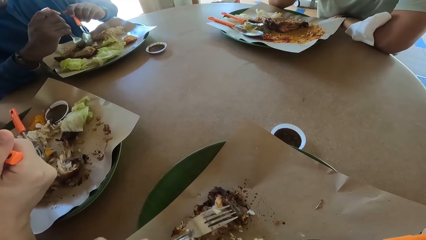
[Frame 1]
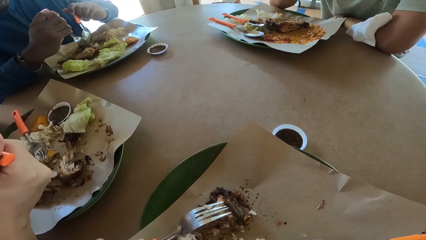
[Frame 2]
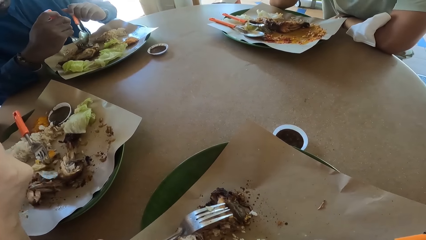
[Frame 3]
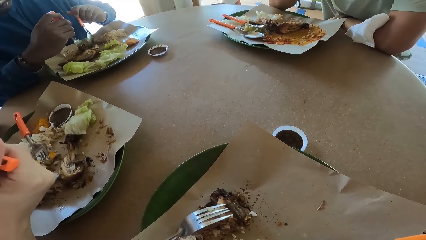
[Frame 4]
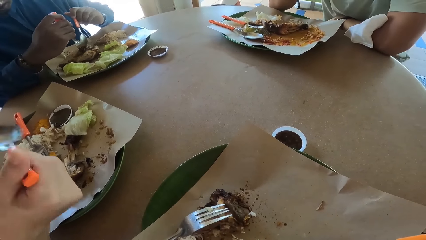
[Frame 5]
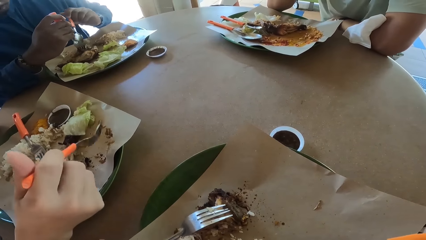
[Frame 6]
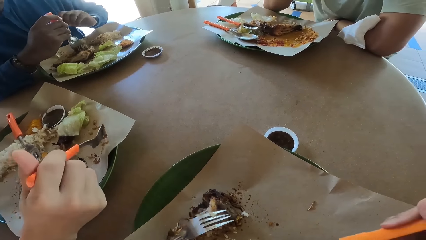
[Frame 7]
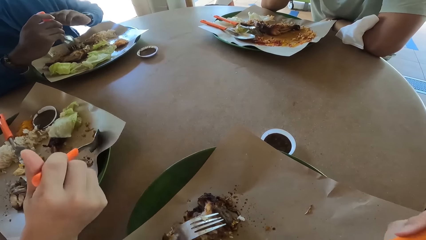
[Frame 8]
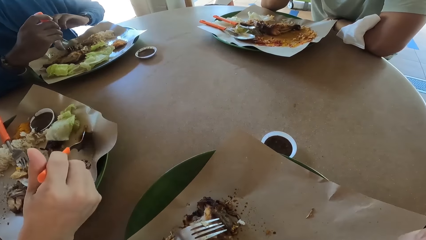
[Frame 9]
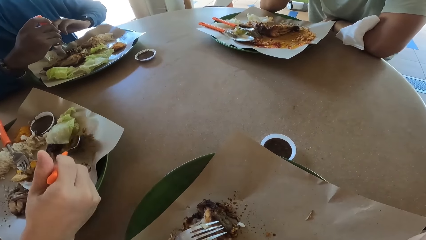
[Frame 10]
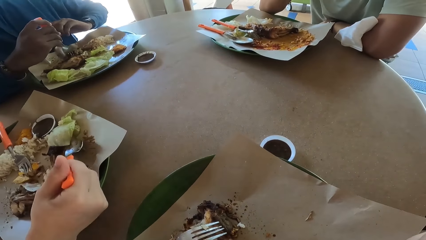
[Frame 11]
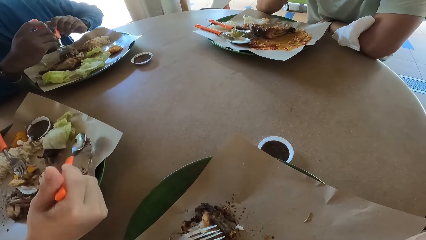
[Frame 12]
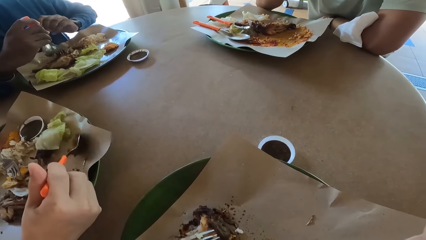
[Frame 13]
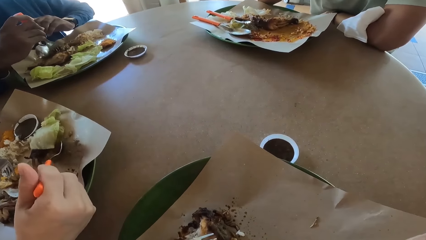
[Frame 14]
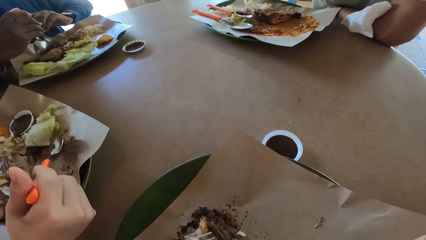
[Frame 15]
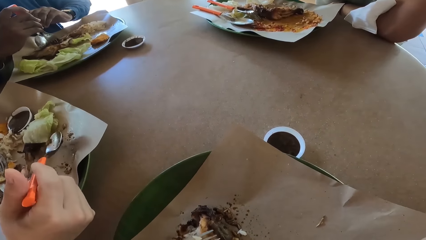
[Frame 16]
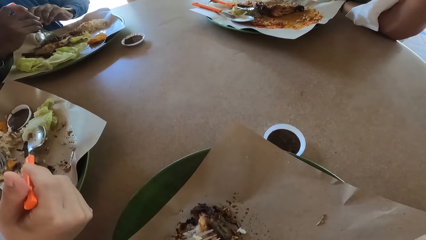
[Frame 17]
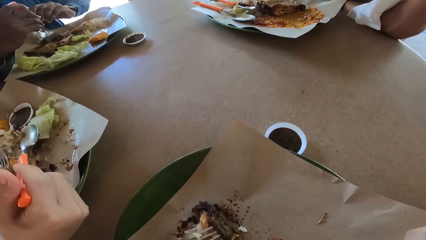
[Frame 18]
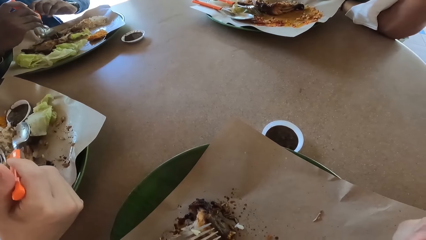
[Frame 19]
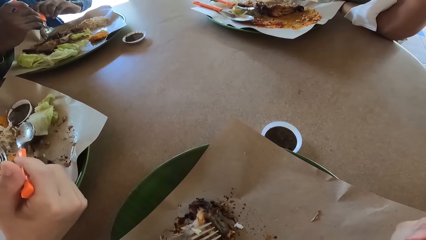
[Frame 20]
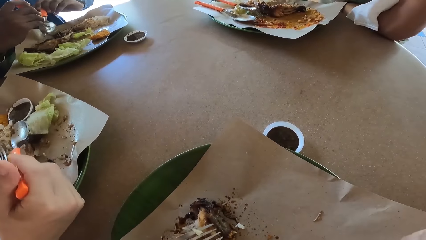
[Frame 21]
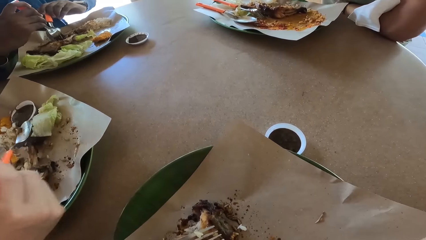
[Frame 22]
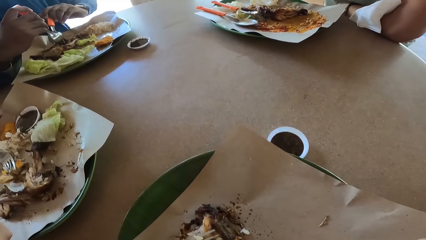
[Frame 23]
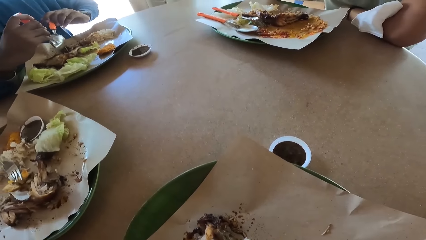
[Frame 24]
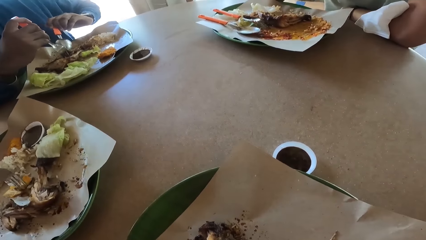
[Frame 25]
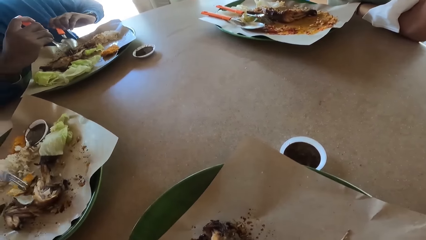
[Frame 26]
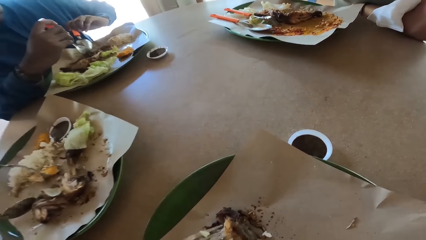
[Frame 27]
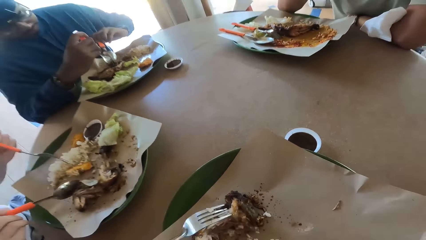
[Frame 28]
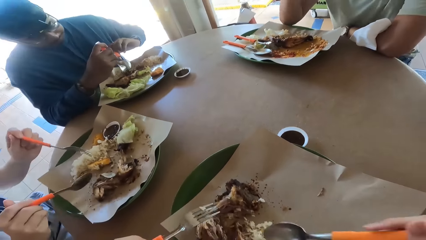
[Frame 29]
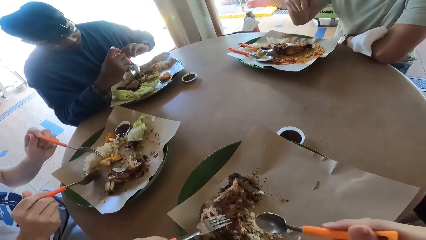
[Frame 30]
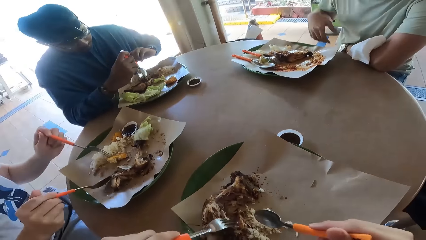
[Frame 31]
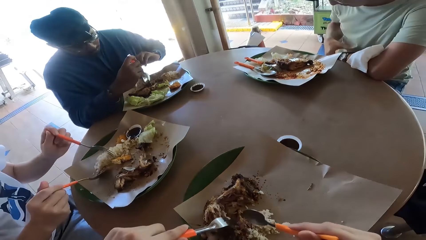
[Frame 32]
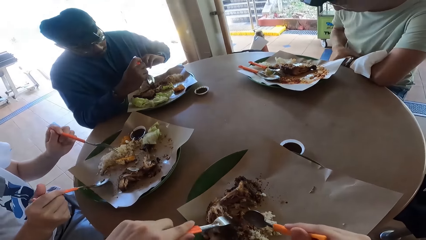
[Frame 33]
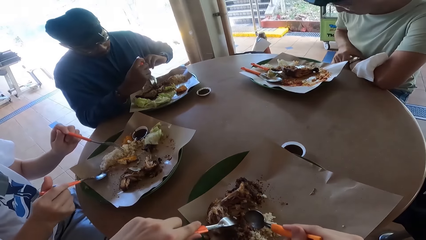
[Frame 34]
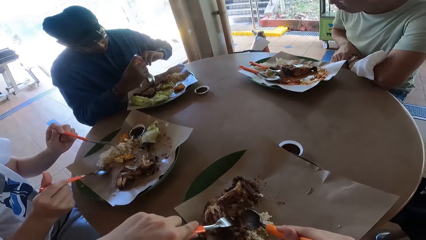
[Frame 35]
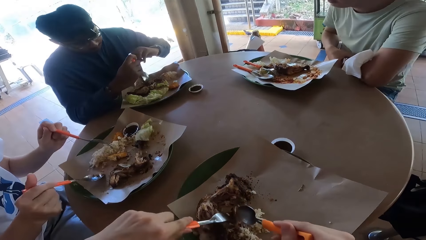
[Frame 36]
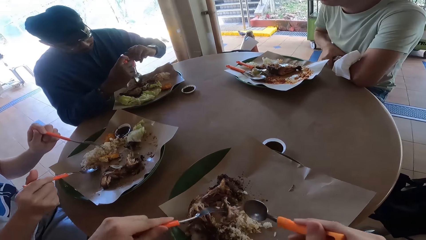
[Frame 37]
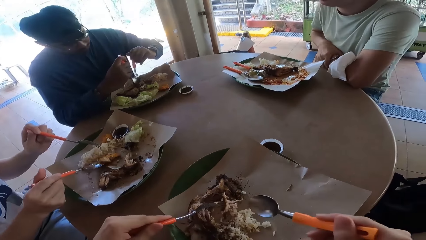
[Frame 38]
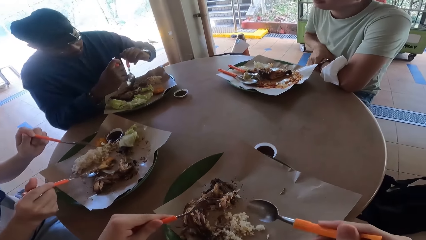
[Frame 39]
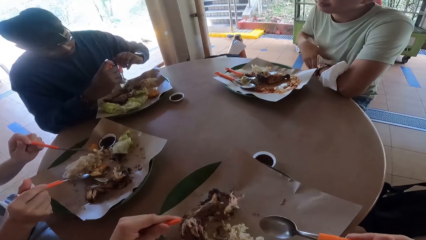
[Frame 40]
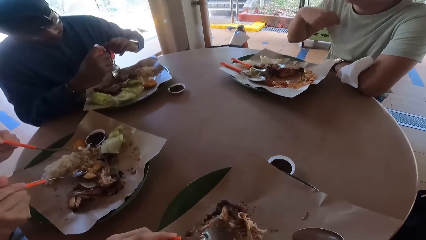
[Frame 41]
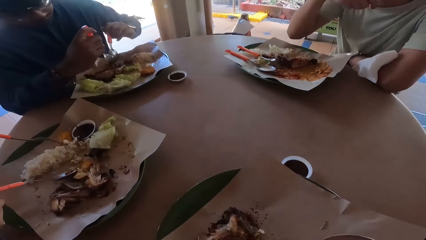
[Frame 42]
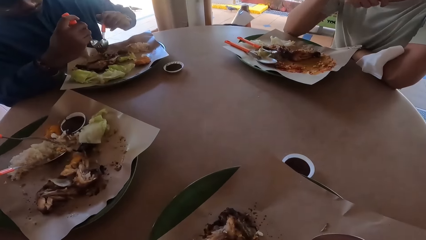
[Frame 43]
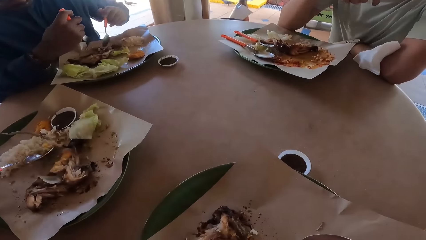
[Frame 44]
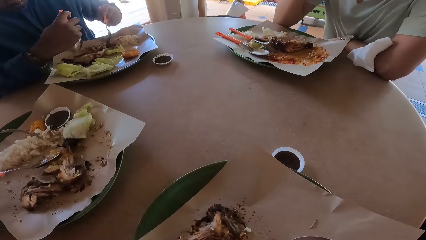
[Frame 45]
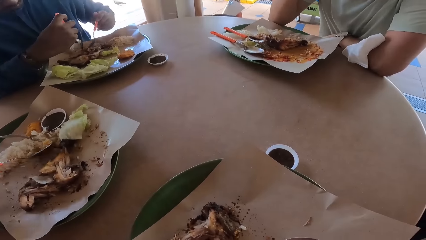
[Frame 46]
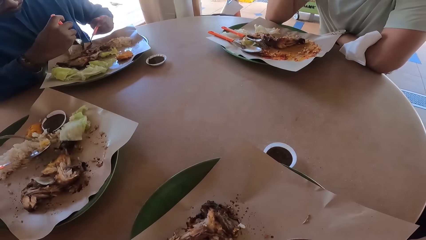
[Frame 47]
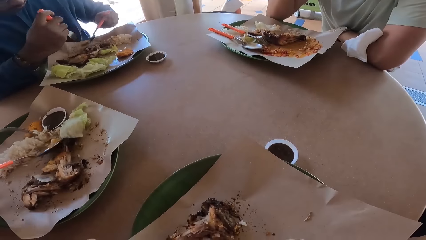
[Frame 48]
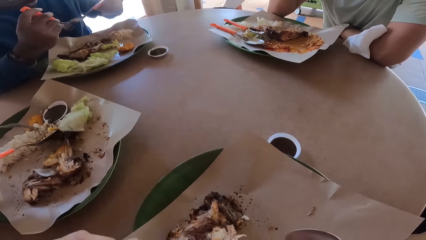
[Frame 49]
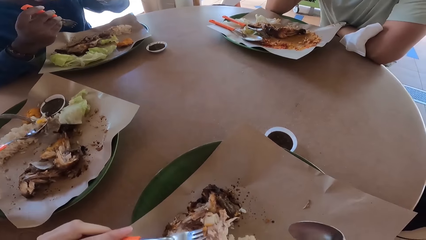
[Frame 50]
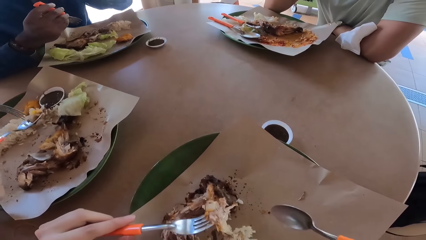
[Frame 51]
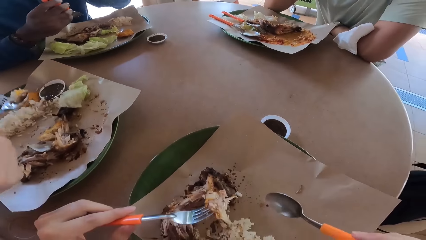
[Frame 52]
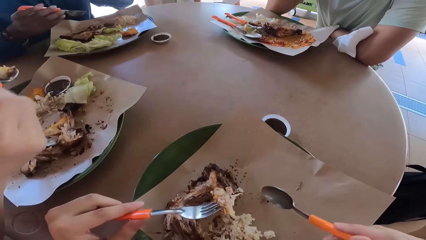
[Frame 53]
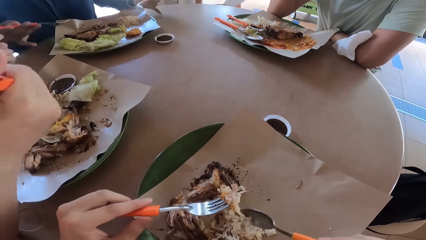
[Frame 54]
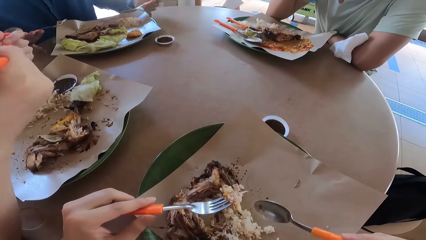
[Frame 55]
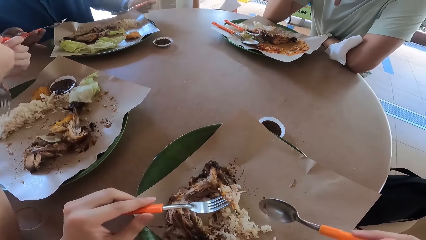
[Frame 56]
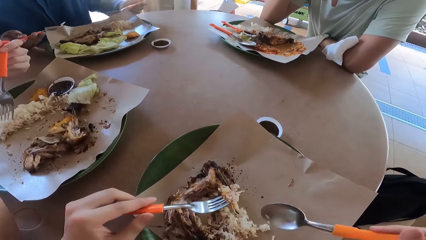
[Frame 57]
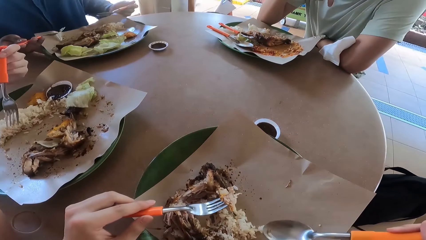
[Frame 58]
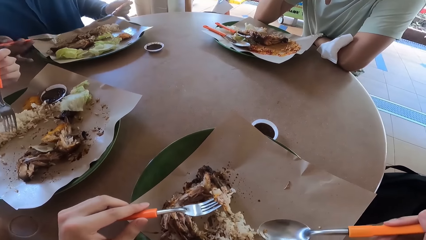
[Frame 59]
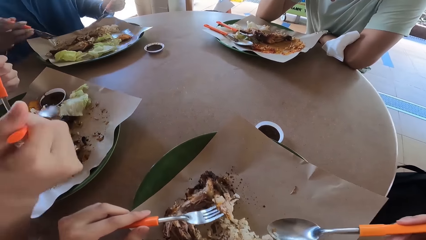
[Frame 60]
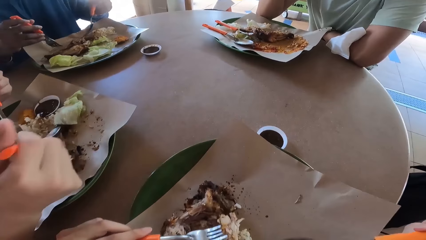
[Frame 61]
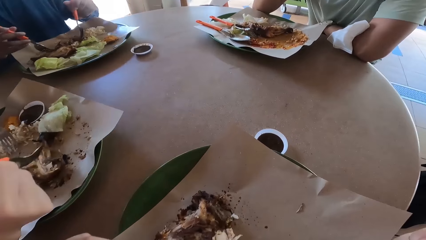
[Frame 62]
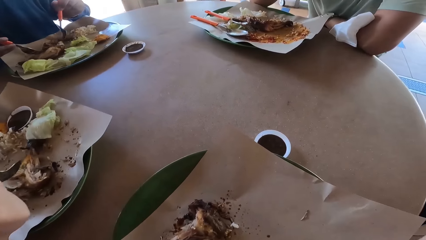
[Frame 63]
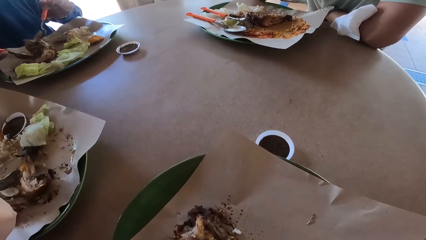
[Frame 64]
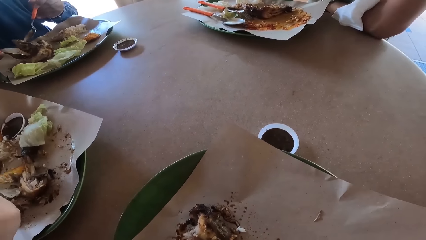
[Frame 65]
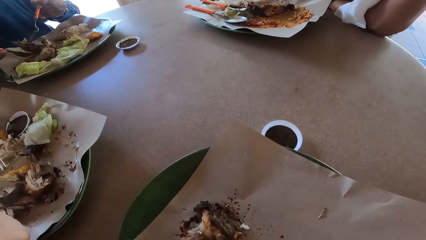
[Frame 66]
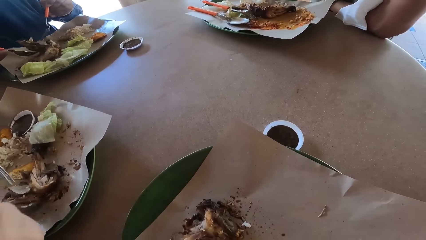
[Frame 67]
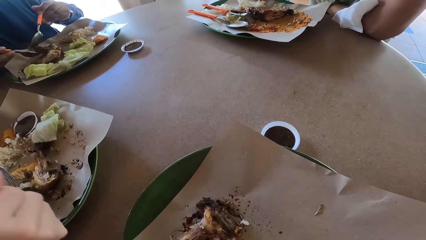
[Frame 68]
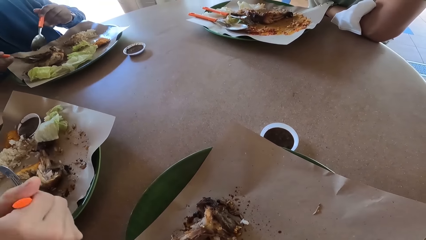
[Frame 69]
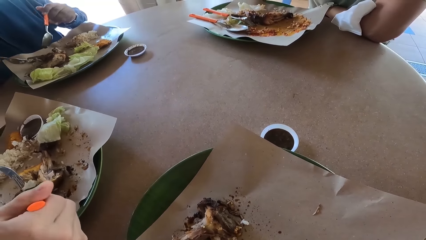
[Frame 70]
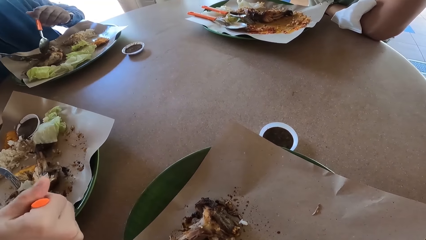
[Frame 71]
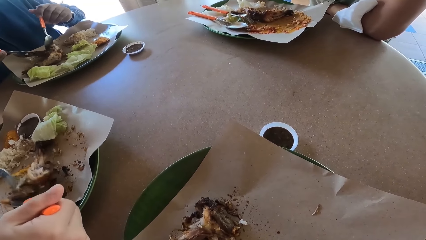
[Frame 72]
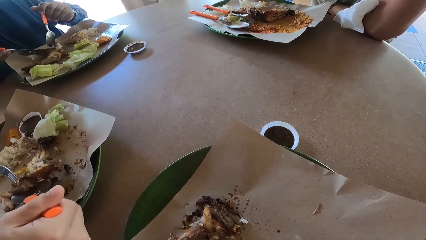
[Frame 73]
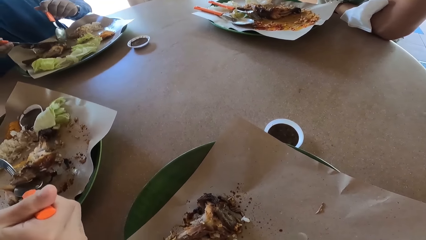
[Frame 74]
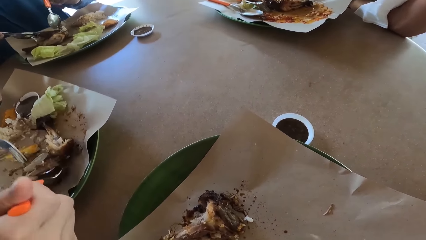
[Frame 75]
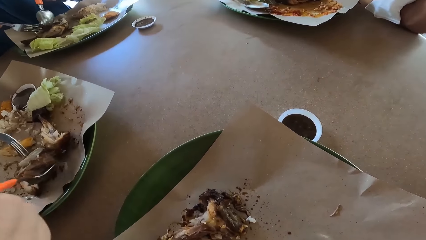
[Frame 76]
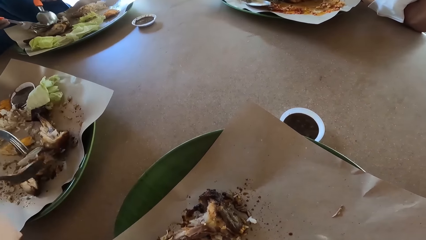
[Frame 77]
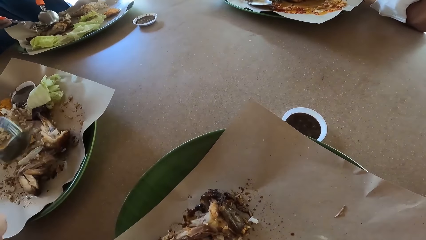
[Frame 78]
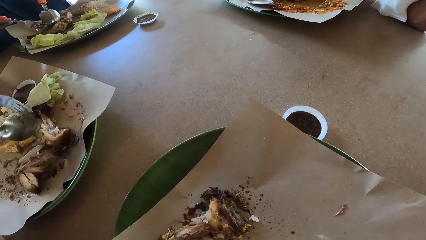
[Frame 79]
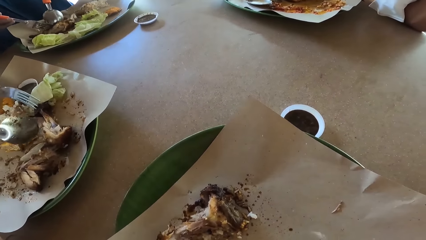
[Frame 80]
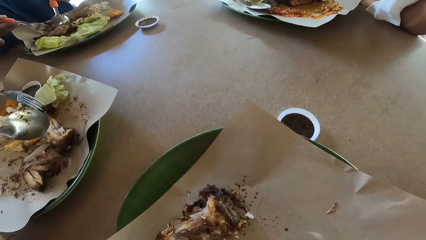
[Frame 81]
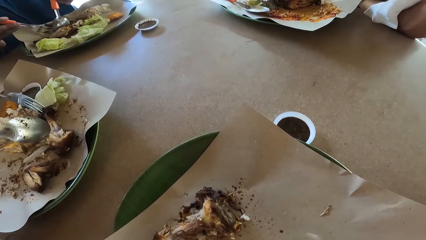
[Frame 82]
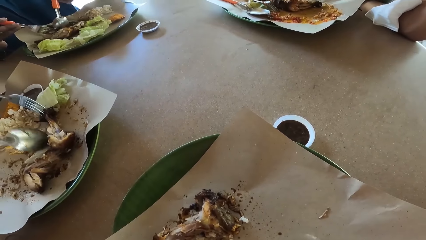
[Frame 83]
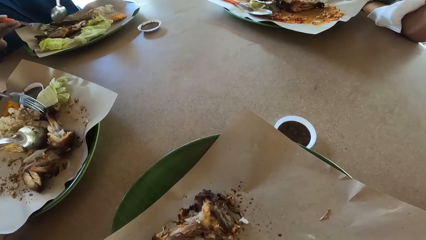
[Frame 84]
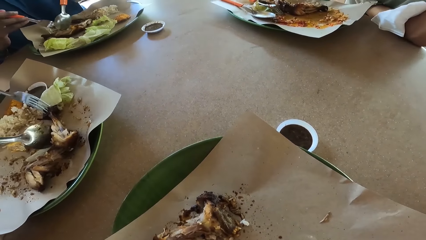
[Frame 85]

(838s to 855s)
The camera wearer eats food with a fork. A person eats the food.
